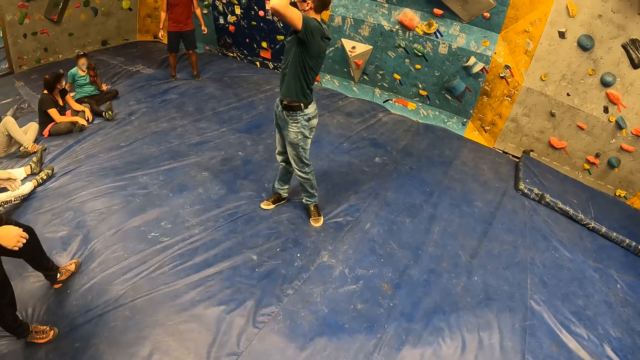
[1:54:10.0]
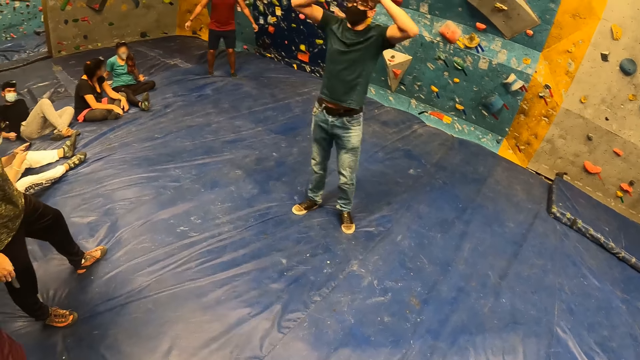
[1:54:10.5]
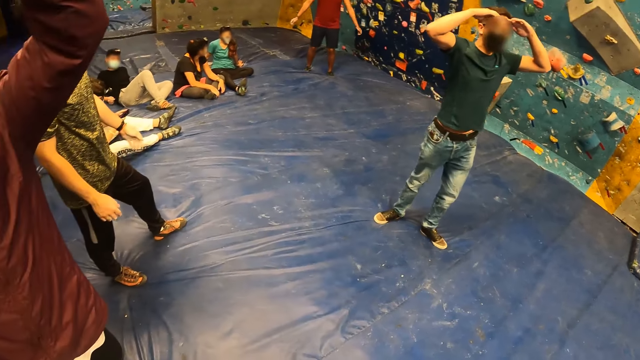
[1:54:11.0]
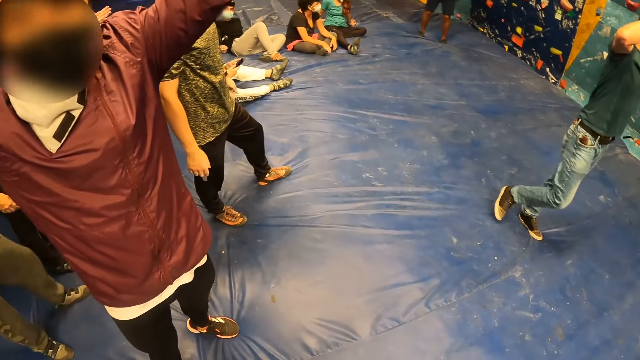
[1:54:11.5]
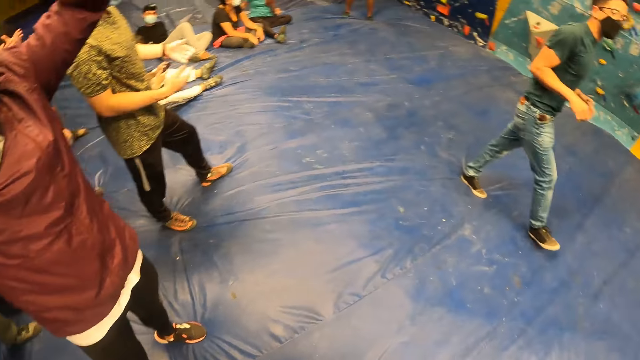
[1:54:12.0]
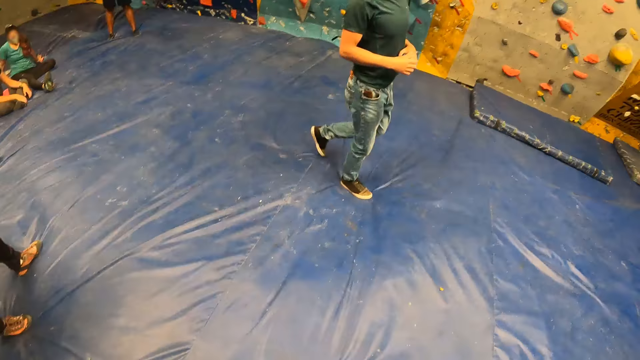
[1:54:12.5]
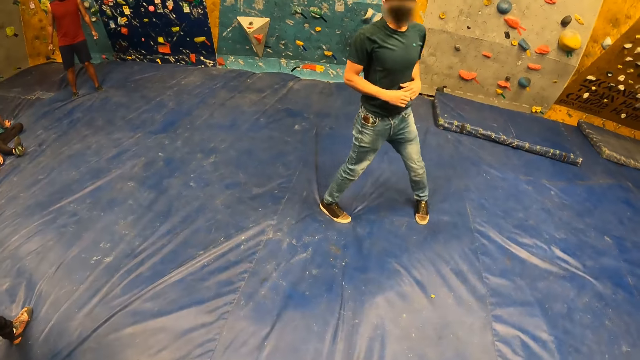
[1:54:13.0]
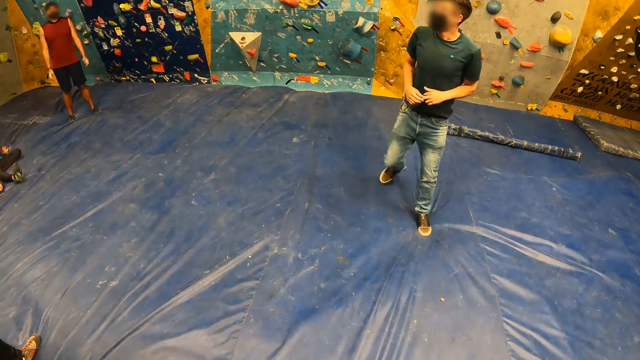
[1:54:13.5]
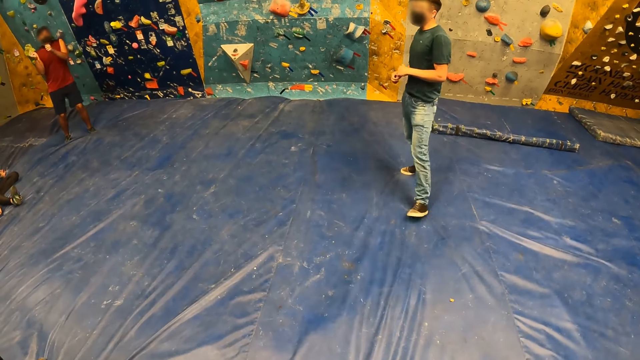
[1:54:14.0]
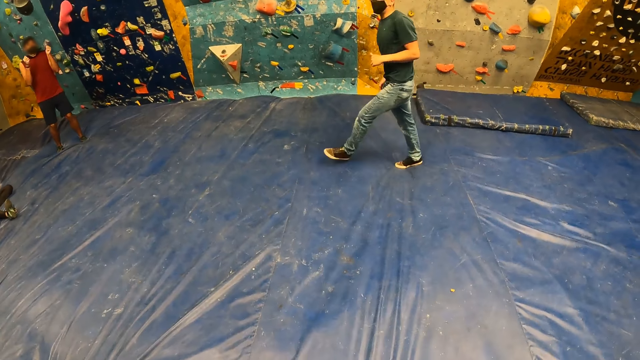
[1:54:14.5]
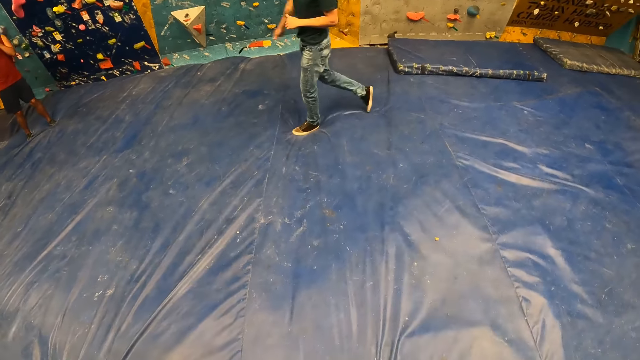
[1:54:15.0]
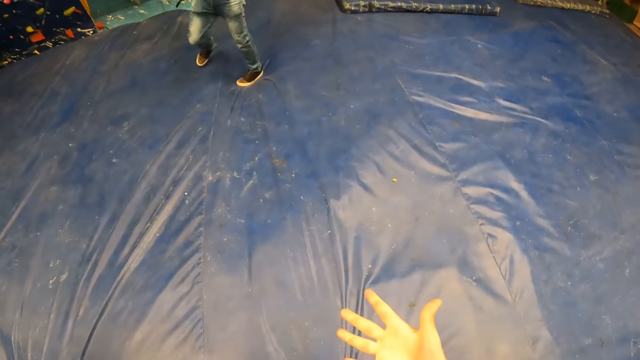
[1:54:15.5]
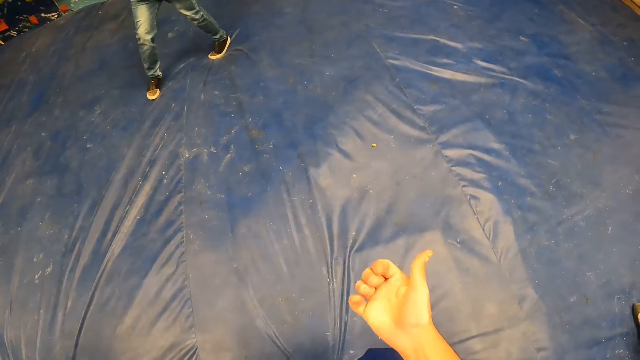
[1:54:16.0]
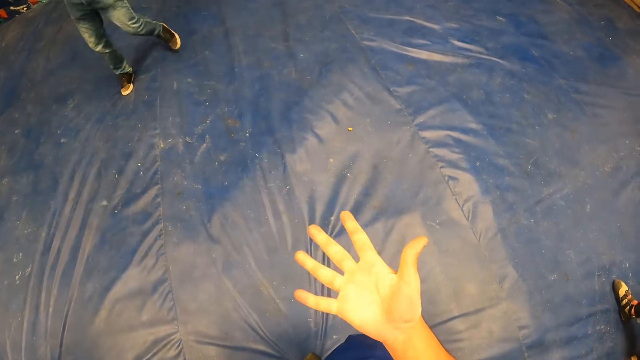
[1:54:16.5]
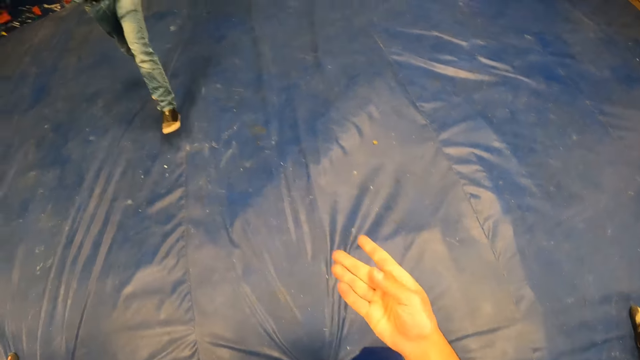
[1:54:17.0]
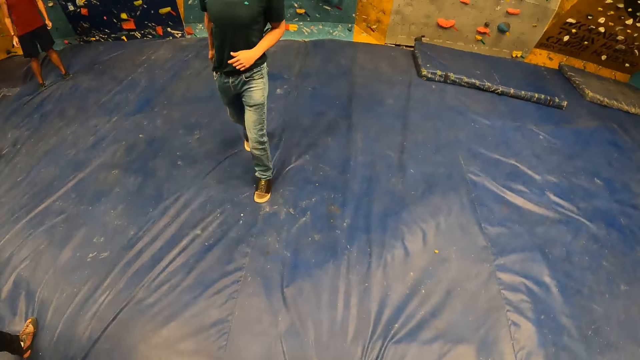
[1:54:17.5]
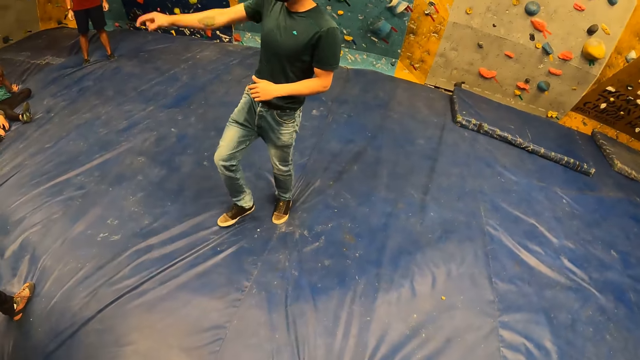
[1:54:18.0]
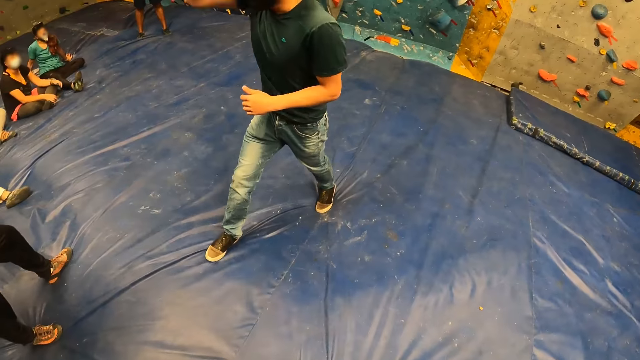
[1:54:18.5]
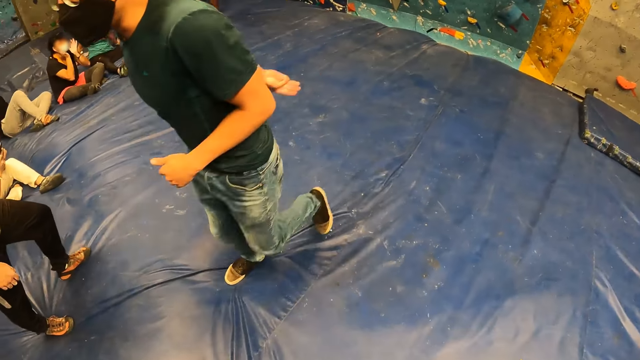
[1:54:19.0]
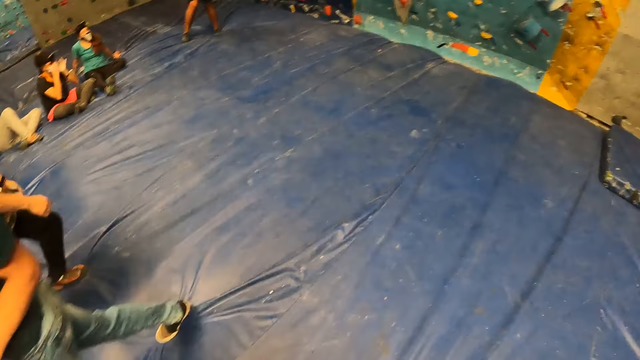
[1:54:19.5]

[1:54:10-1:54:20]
A man jumps up. Another man lifts his hand up. The camera wearer looks around. A third man moves around. The camera wearer folds his right hand. The third man moves around.

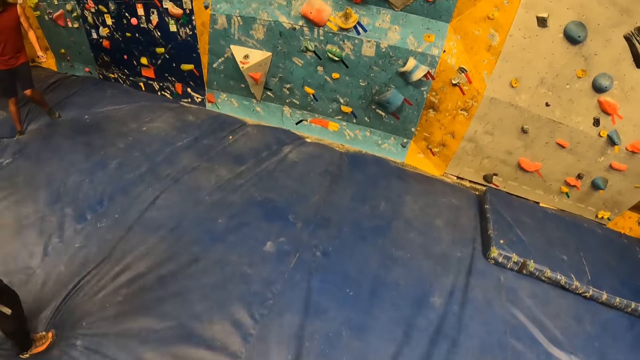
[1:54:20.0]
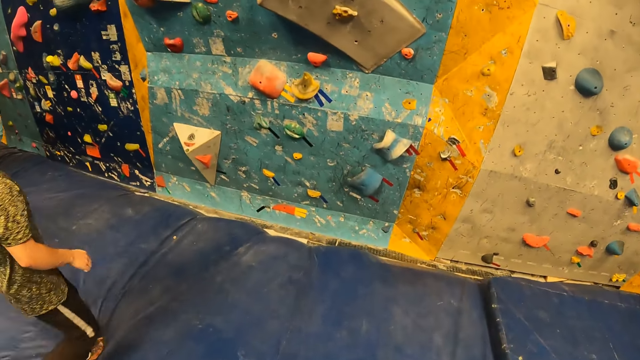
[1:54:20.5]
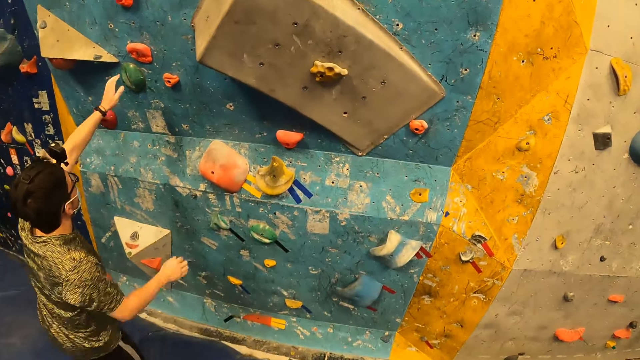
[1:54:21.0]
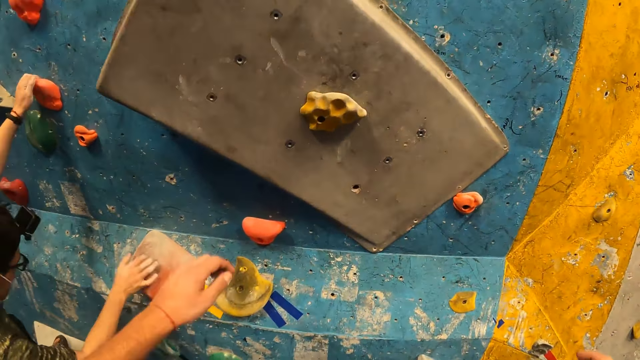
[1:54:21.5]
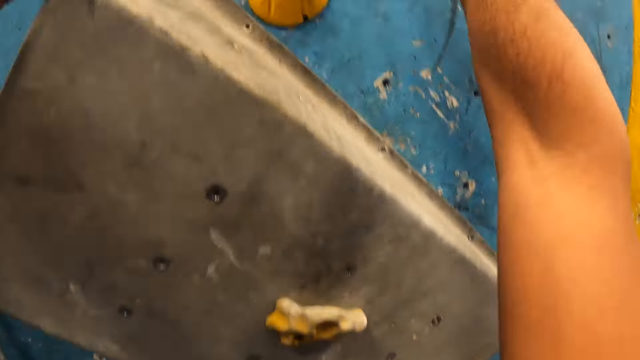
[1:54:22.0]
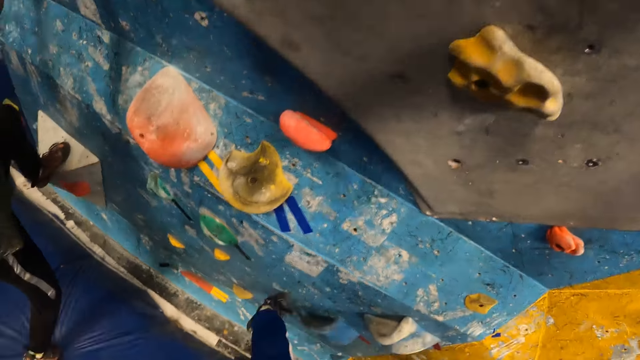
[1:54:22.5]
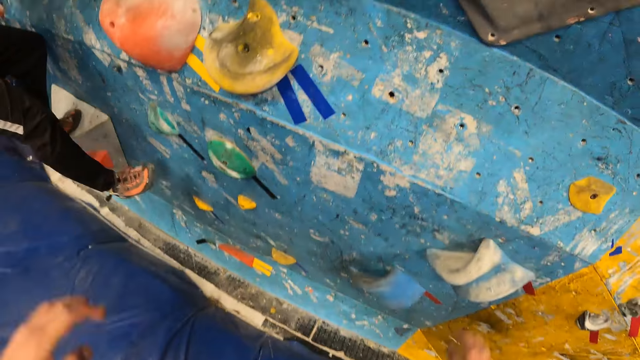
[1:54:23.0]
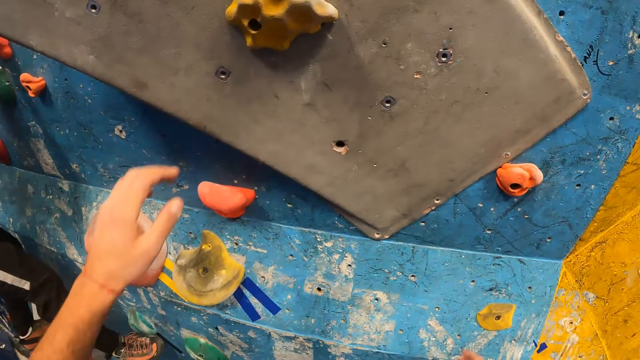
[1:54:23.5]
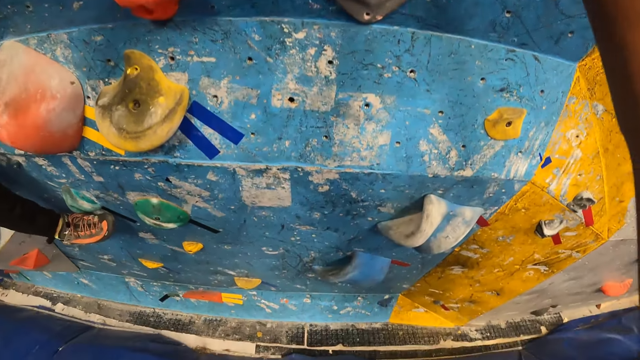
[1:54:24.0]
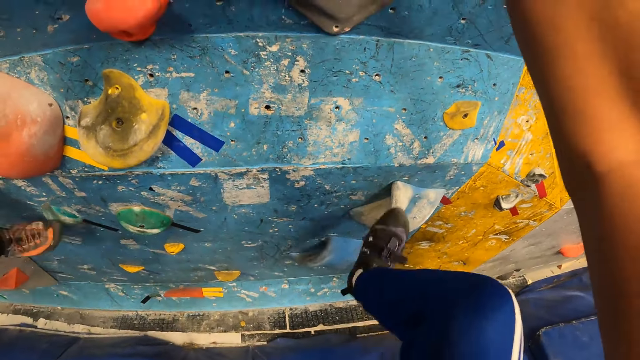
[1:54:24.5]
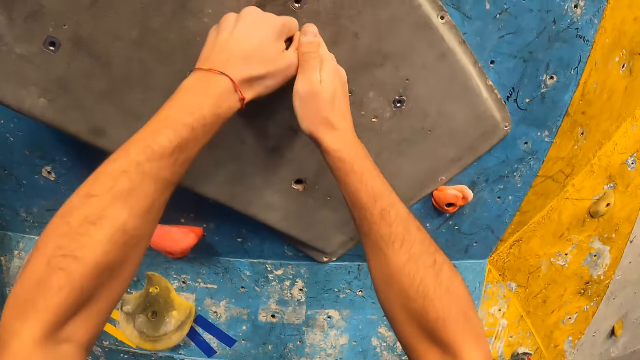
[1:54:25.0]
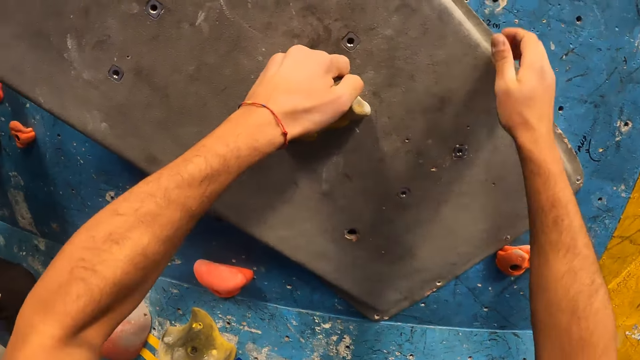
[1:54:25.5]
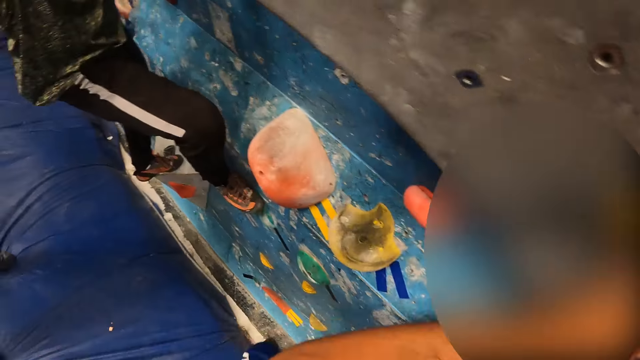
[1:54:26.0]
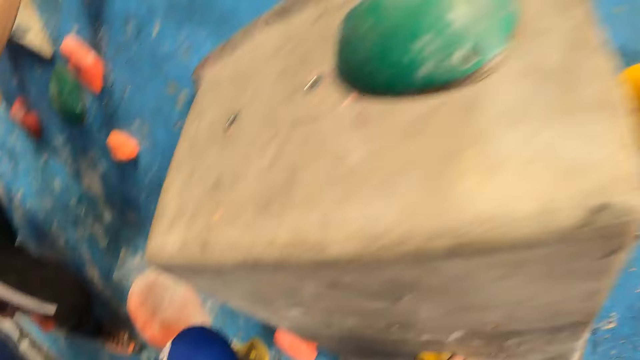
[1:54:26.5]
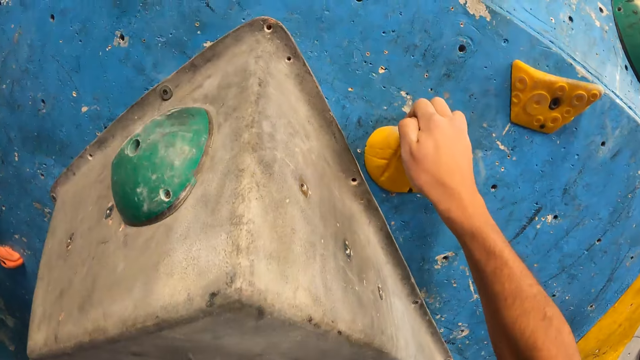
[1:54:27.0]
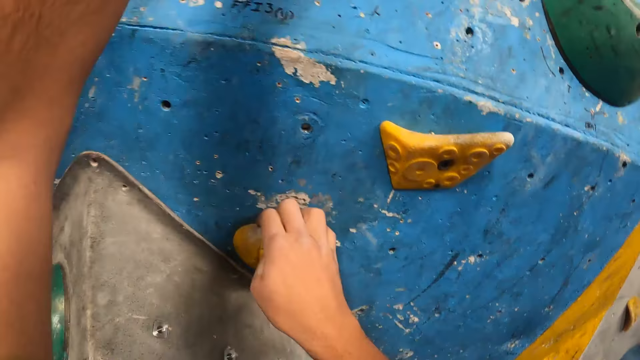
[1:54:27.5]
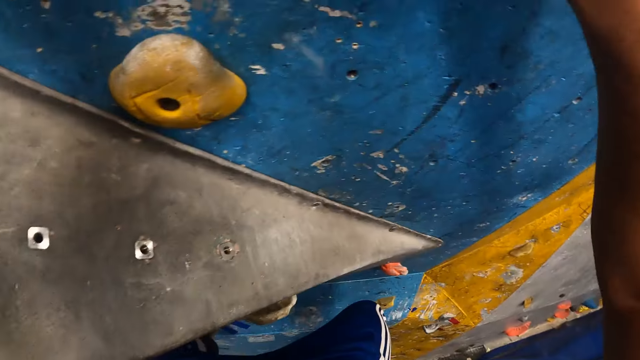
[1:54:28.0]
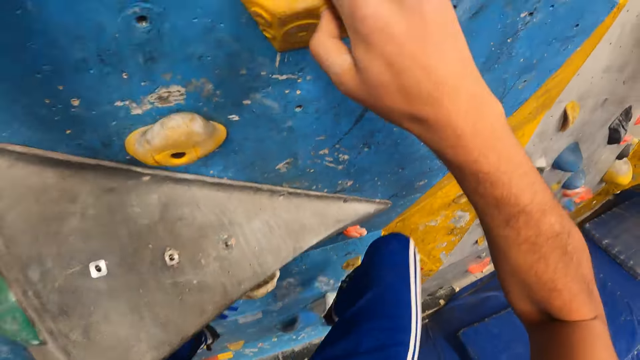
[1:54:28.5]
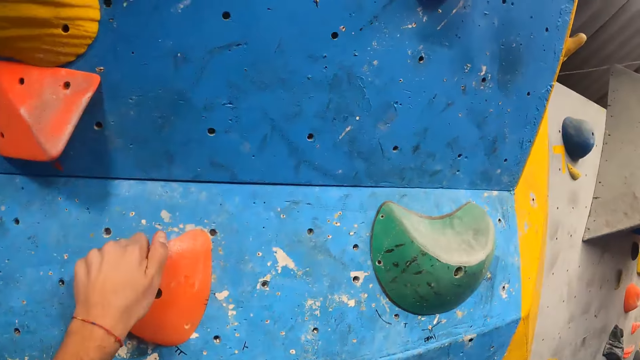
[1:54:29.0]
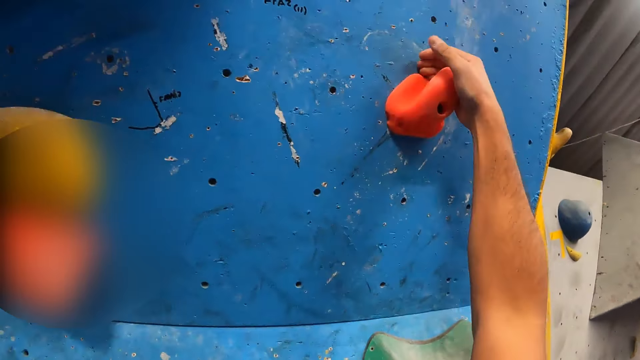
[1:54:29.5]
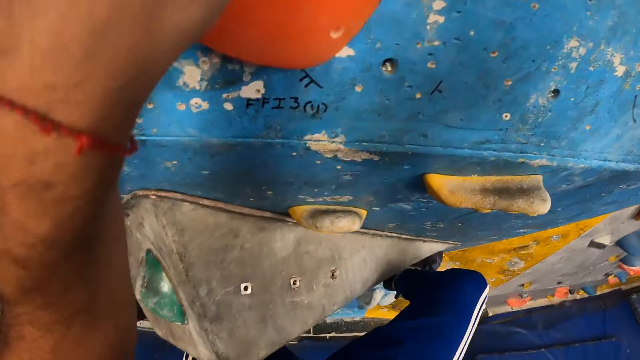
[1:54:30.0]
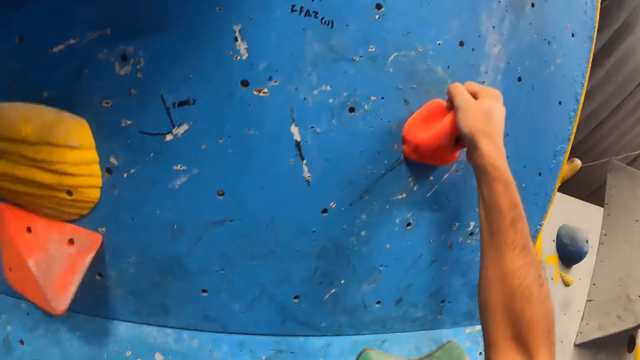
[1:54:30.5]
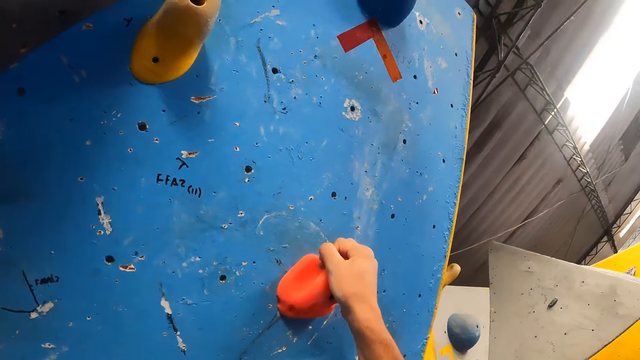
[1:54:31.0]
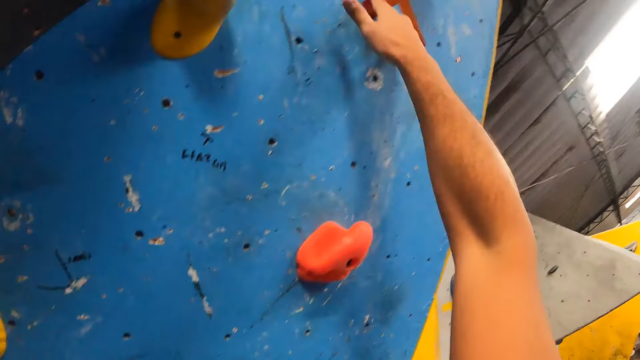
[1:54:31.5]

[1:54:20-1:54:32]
A man moves around. The man walks to the bouldering wall. The camera wearer walks to the bouldering wall. The man climbs the bouldering wall with both hands. The man holds the climbing hold with both hands. The camera wearer climbs the wall. They hold the climbing hold with both hands. They climb the bouldering wall with both hands.
